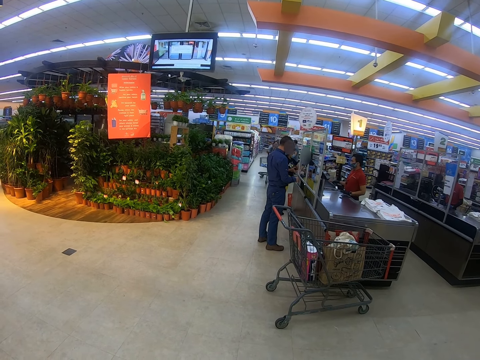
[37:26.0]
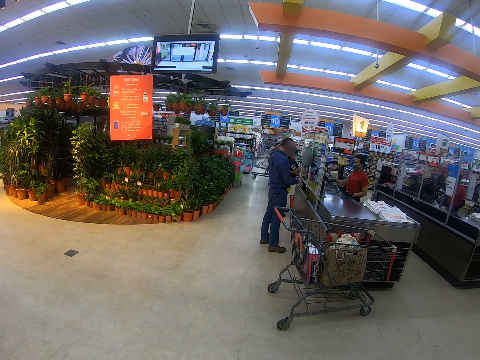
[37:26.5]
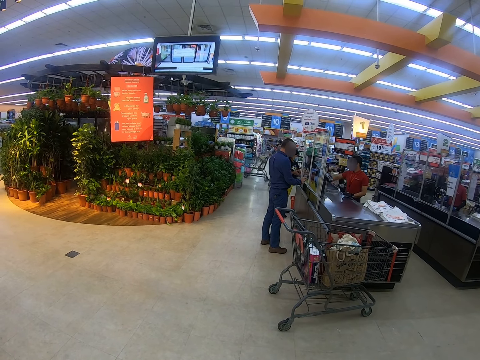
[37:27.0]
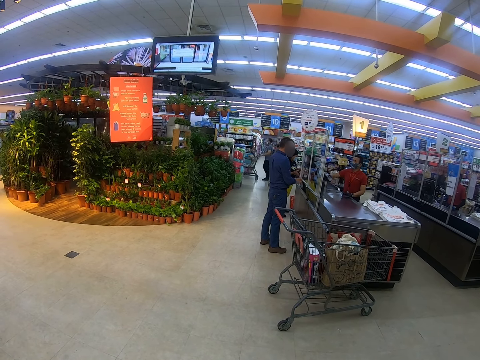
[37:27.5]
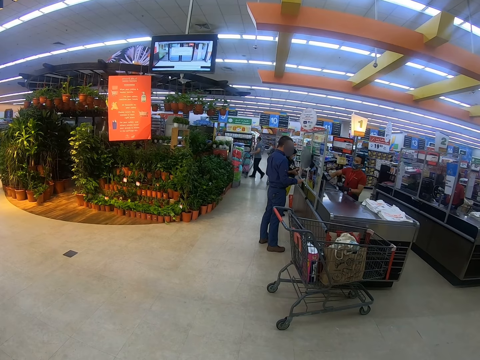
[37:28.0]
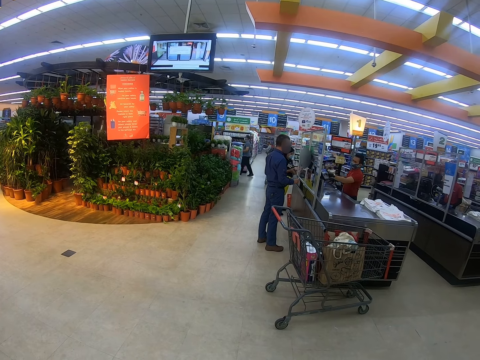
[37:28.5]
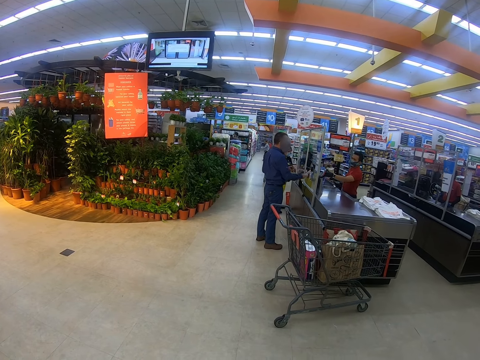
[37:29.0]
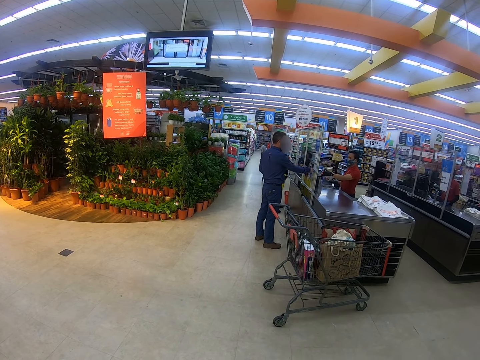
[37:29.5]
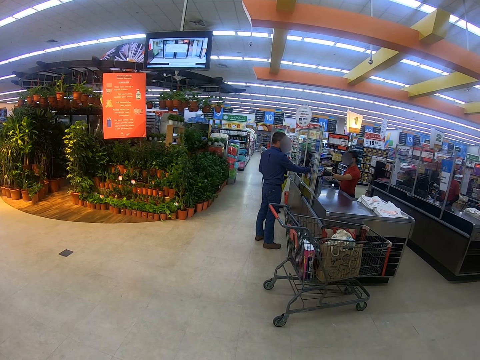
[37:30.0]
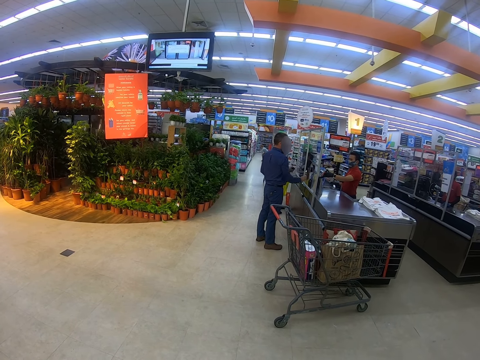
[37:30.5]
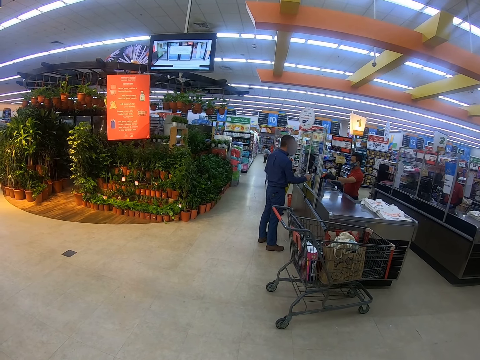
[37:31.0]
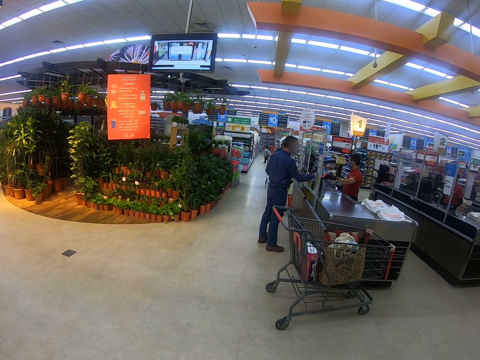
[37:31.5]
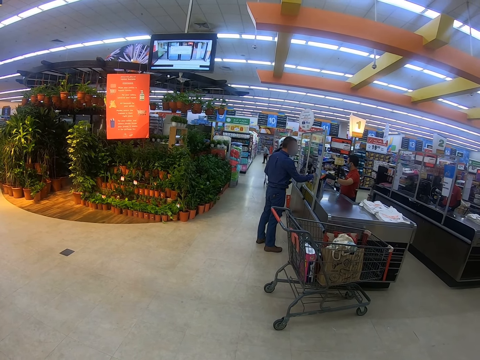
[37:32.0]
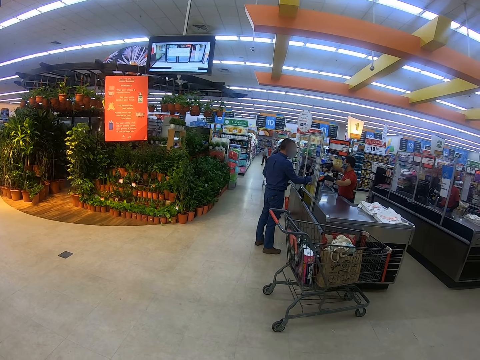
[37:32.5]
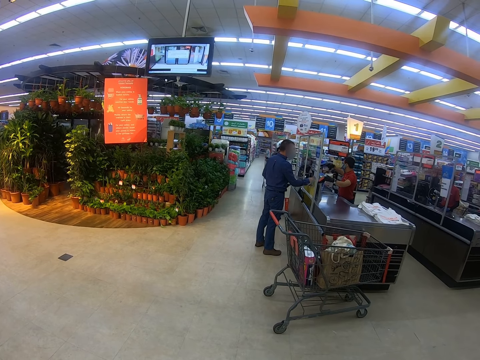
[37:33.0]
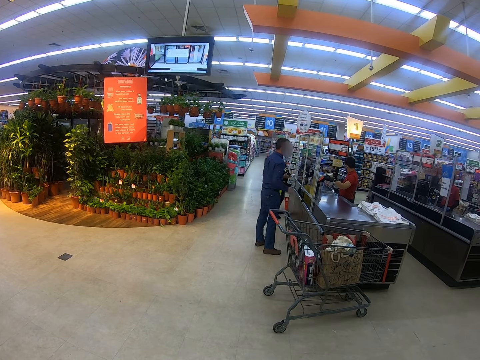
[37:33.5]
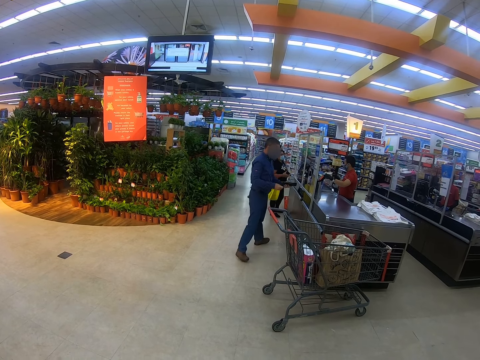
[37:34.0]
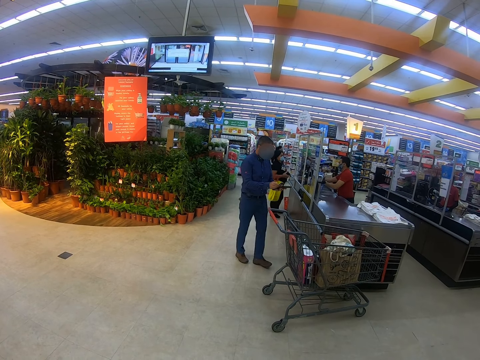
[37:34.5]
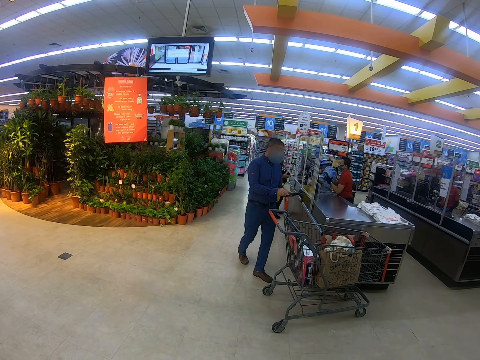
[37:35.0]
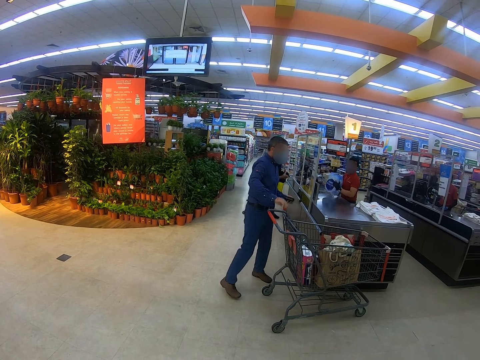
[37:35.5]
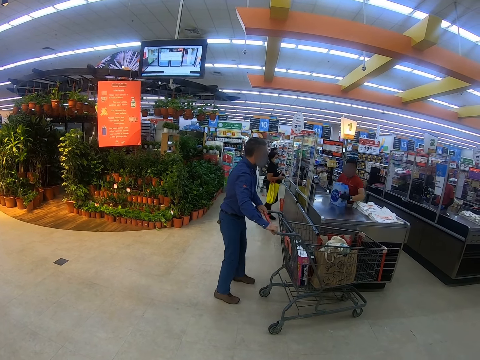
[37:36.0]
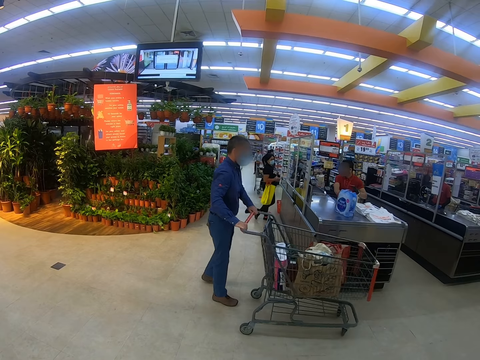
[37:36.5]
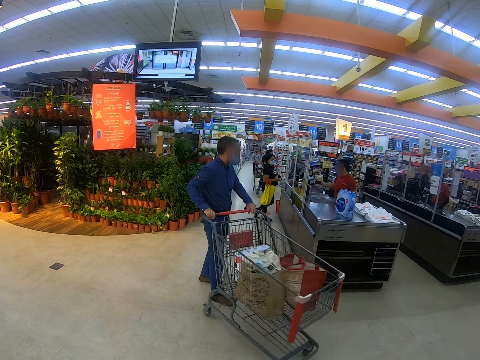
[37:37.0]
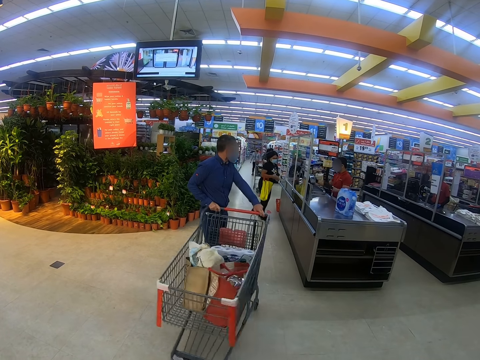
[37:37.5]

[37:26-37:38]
A man moves the trolley. Another man moves the hand. A third man moves the hand. The second man moves the hand and steps forward. The third man picks up the packet and puts the packet on the counter. The second man moves the trolley.

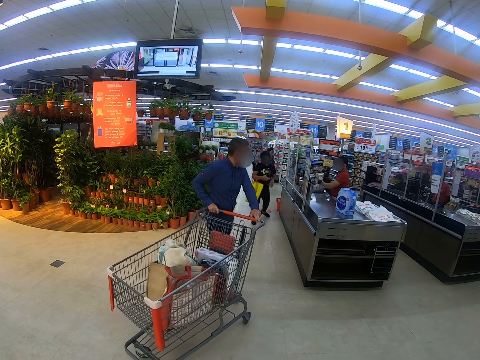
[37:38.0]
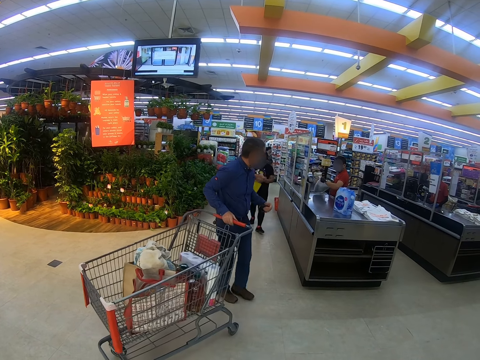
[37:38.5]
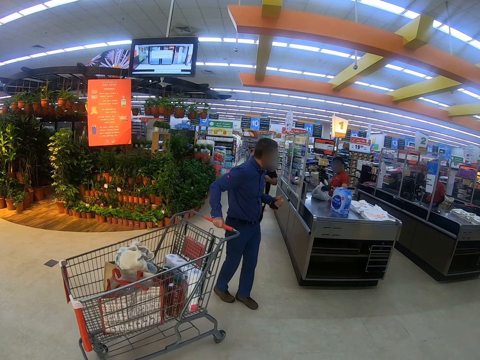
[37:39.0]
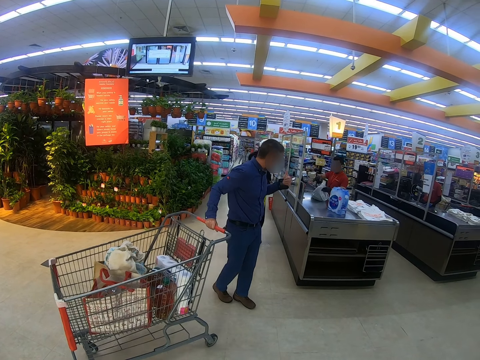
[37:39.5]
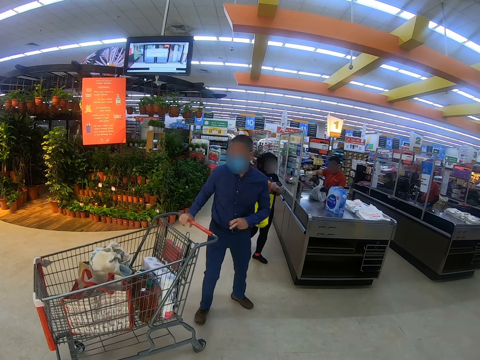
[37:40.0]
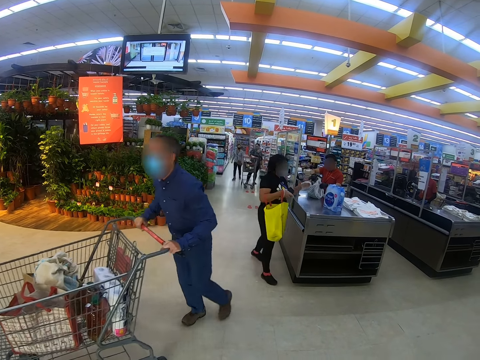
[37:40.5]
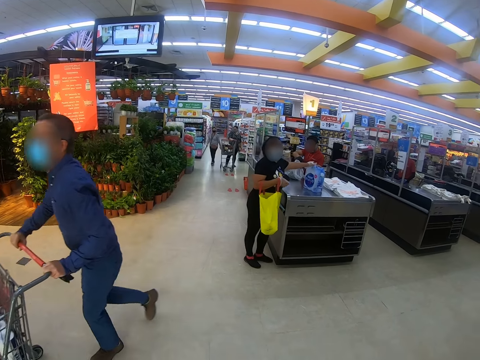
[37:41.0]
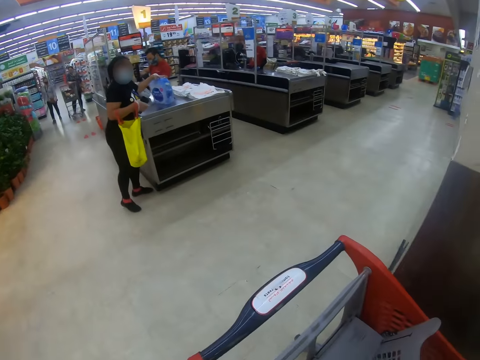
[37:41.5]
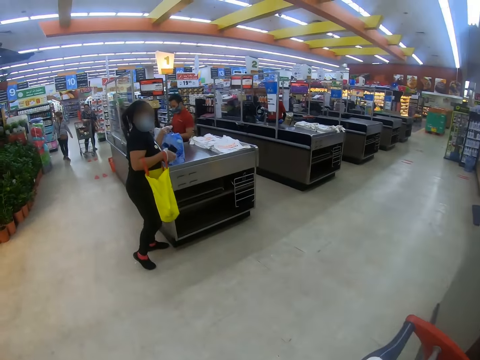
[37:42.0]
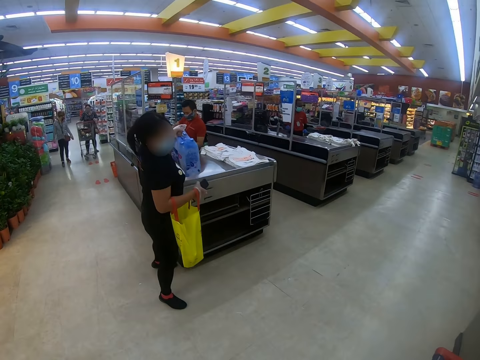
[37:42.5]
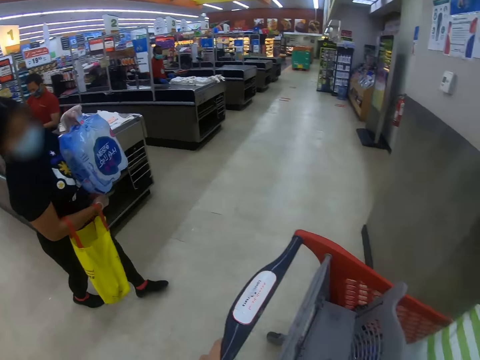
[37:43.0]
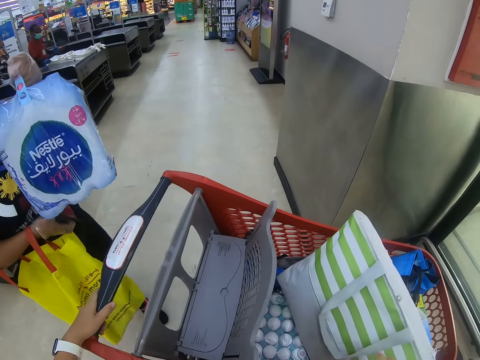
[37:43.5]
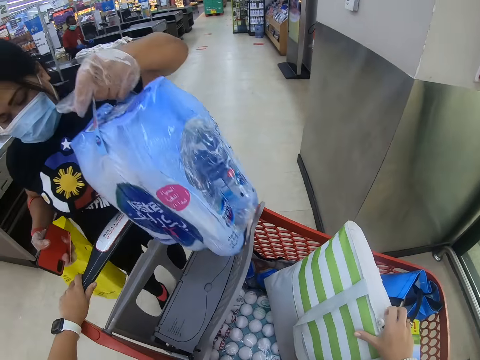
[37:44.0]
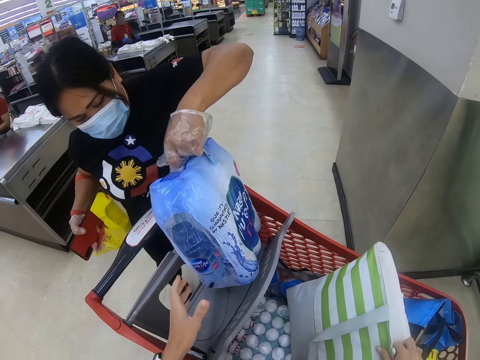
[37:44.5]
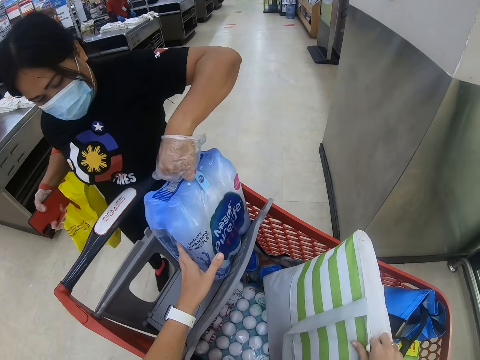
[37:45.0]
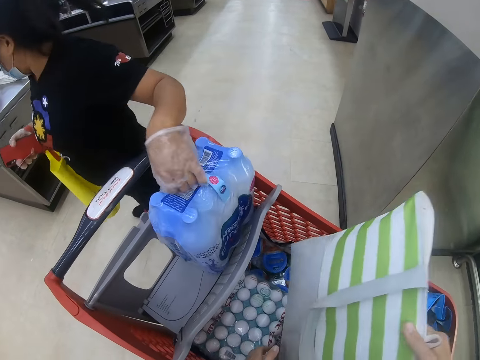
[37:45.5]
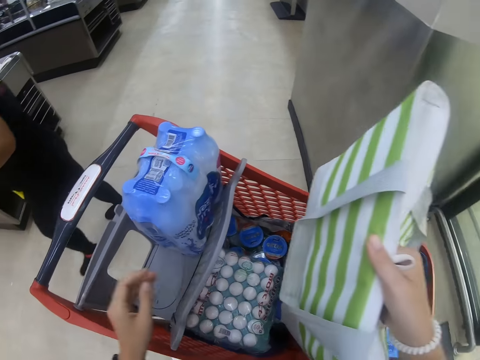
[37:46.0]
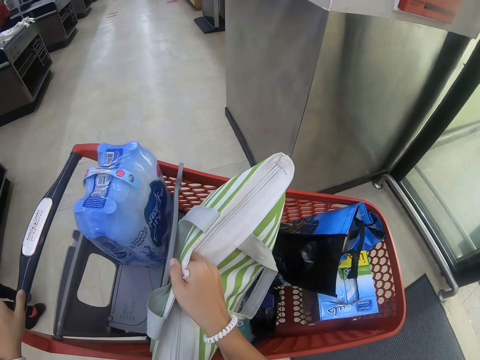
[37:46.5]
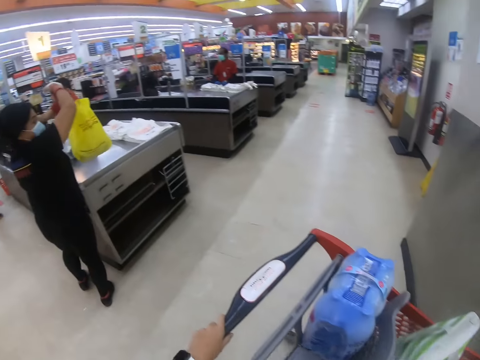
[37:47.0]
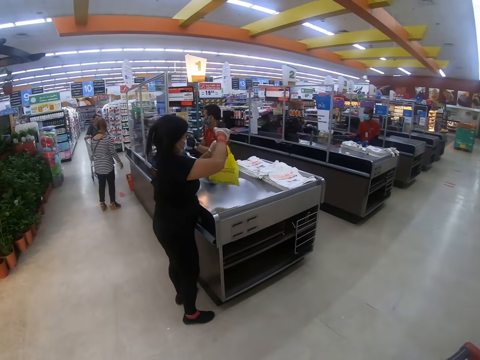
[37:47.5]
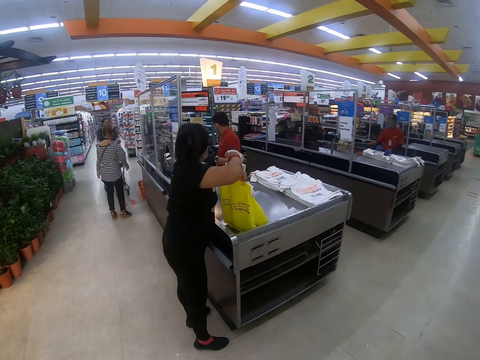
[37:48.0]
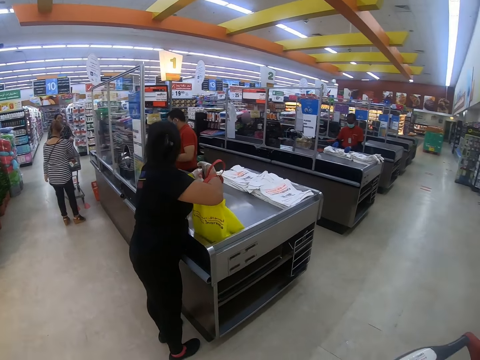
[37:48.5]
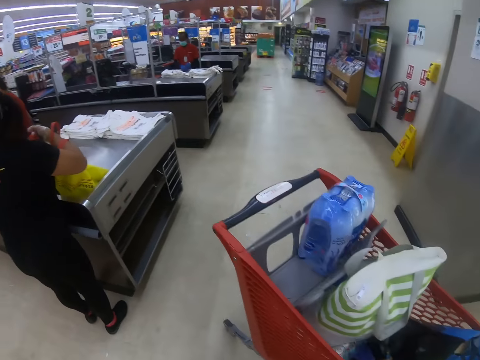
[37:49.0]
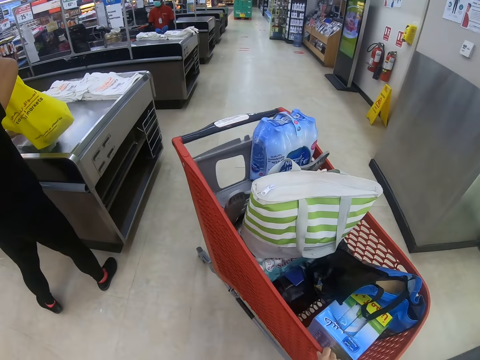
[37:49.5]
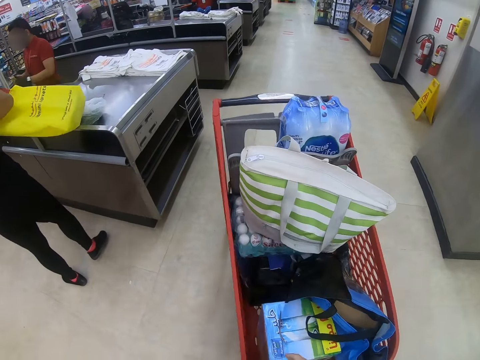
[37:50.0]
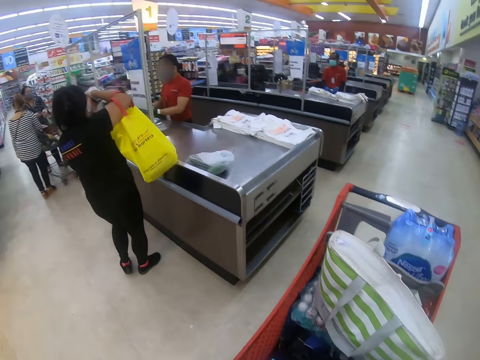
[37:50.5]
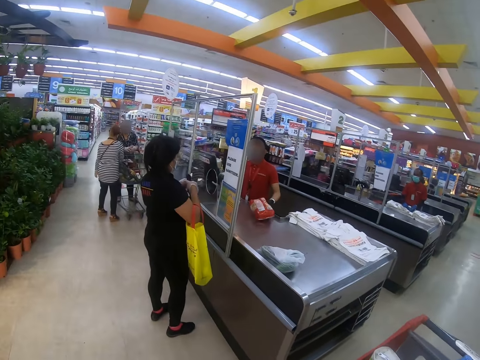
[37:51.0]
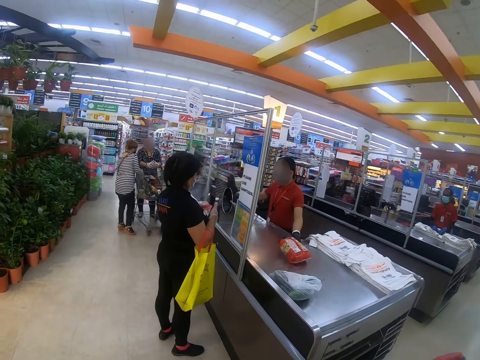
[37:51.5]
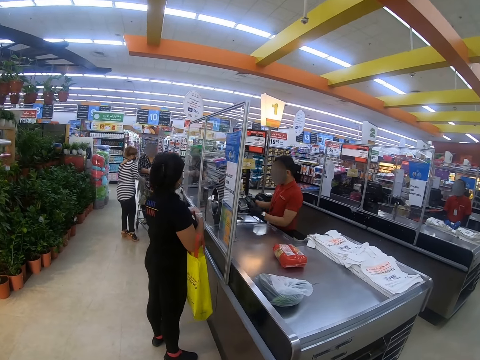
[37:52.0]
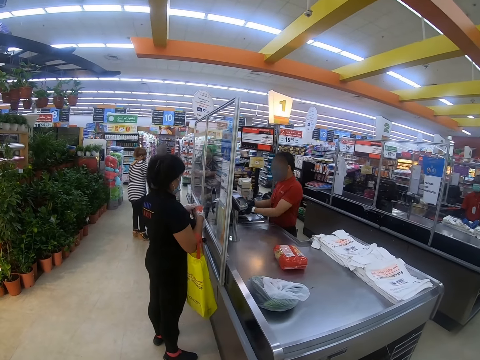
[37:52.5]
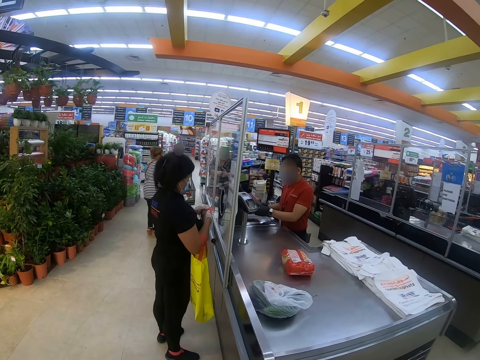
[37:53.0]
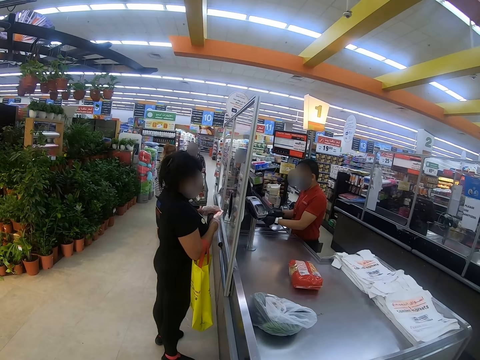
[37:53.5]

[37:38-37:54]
A lady steps forward. A man moves the hand, moves the trolley. The camera wearer looks around. The lady lifts the paper, steps forward, and puts the paper in the trolley. The camera wearer moves the bag. A person places the pack of water in the trolley. The camera wearer places the pack of water in the trolley. Another man steps forward. The camera wearer puts the bag in the trolley. They look around. The person picks up the shopping bag from the counter. The lady steps forward. The camera wearer moves the trolley. Another lady appears. Another man moves the packet, moves the hands, and picks up the packet.
